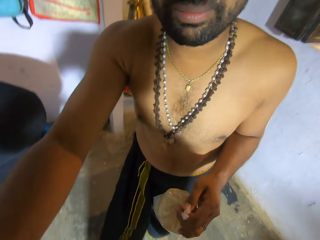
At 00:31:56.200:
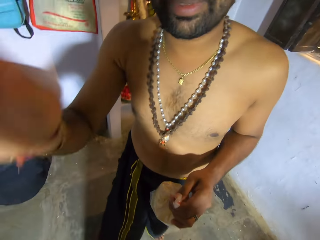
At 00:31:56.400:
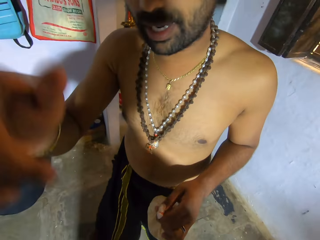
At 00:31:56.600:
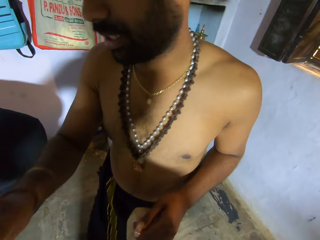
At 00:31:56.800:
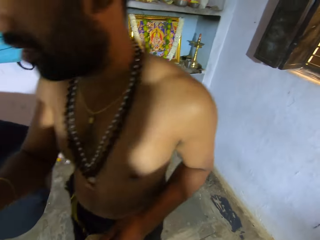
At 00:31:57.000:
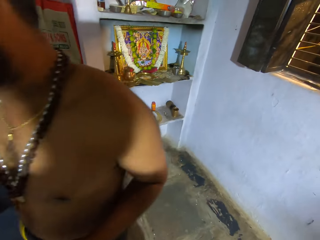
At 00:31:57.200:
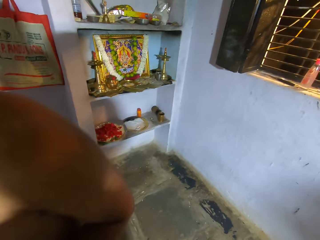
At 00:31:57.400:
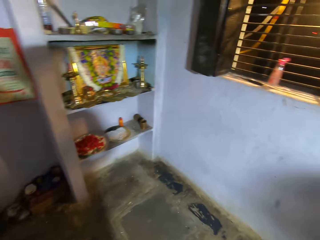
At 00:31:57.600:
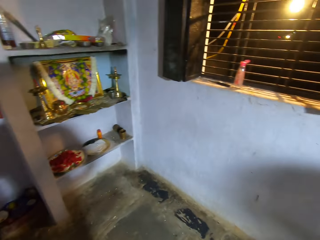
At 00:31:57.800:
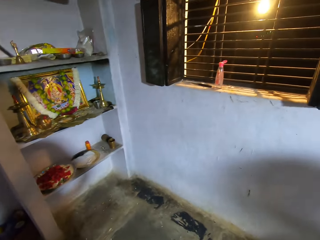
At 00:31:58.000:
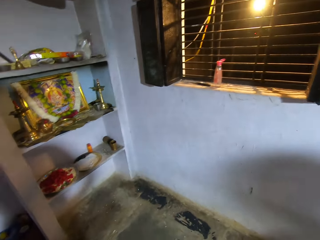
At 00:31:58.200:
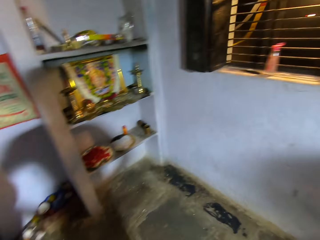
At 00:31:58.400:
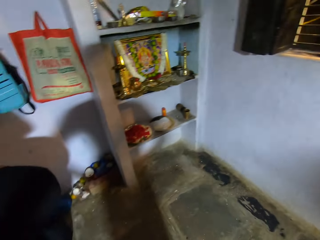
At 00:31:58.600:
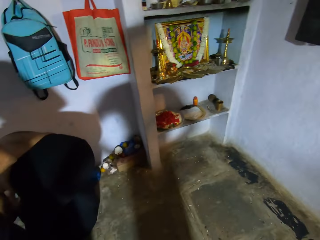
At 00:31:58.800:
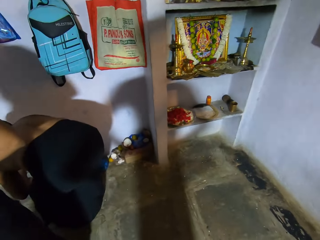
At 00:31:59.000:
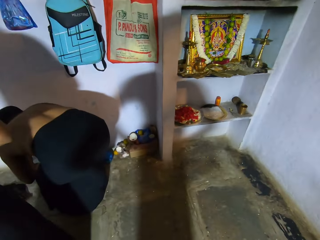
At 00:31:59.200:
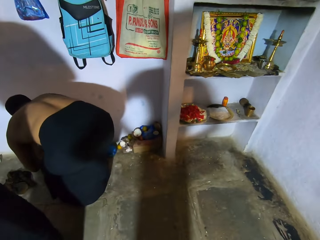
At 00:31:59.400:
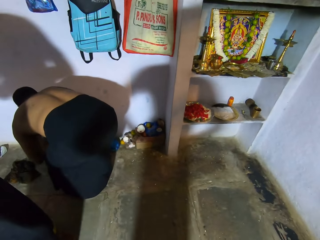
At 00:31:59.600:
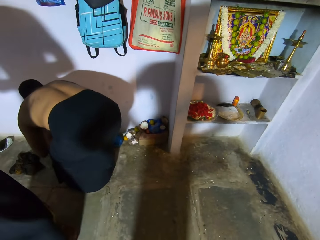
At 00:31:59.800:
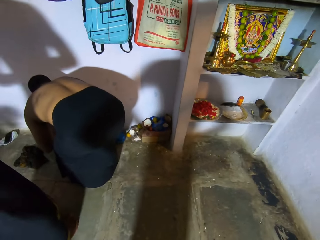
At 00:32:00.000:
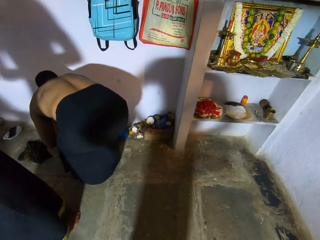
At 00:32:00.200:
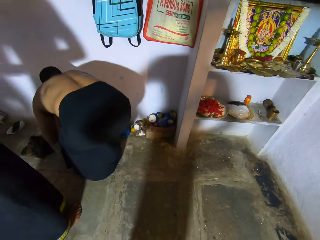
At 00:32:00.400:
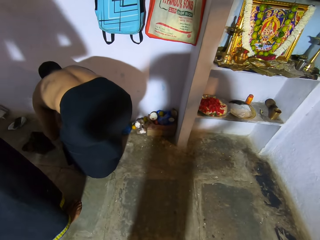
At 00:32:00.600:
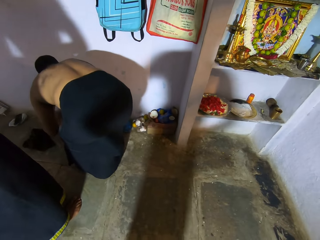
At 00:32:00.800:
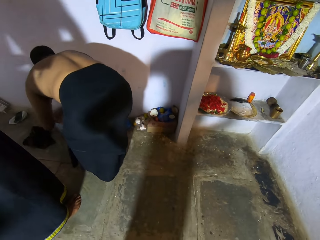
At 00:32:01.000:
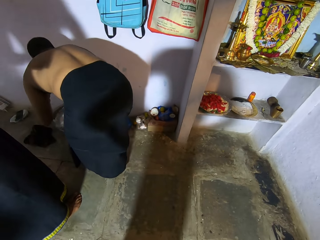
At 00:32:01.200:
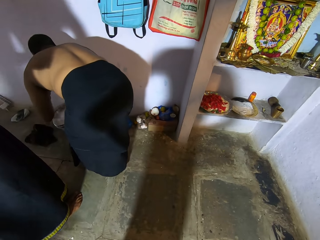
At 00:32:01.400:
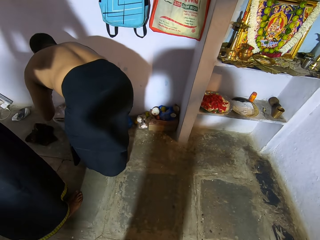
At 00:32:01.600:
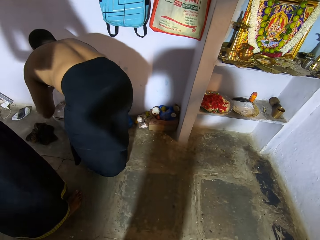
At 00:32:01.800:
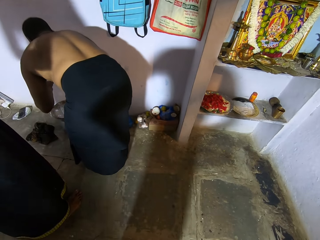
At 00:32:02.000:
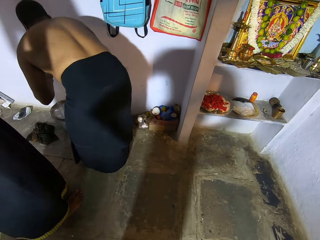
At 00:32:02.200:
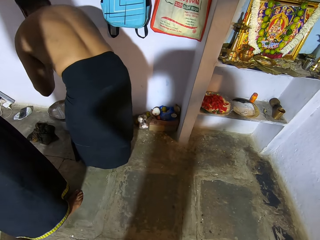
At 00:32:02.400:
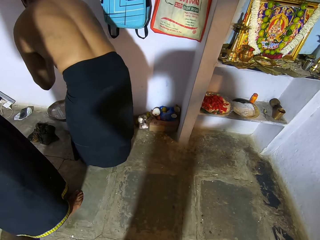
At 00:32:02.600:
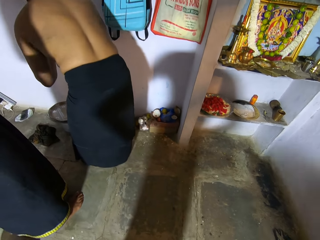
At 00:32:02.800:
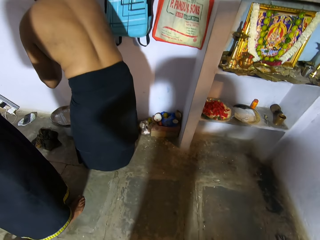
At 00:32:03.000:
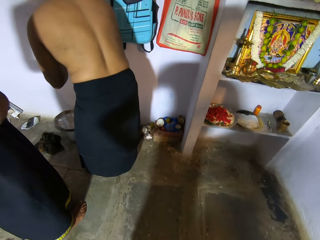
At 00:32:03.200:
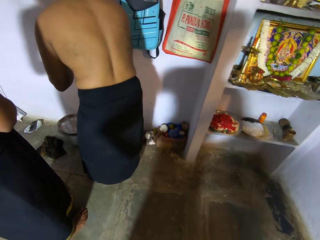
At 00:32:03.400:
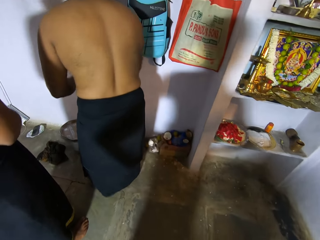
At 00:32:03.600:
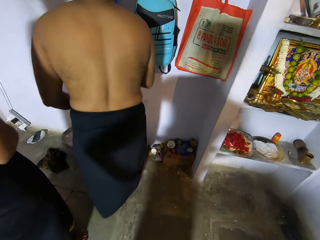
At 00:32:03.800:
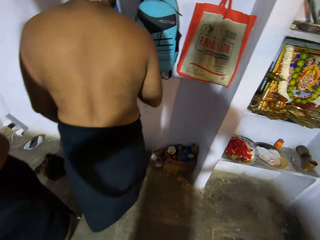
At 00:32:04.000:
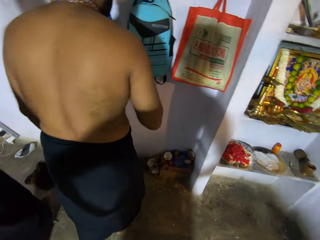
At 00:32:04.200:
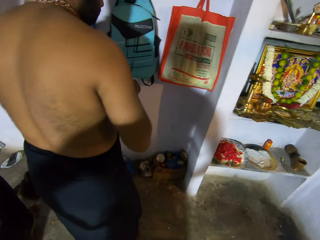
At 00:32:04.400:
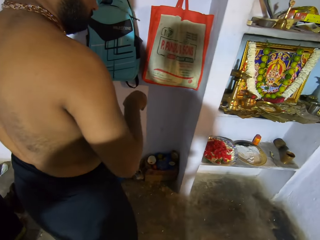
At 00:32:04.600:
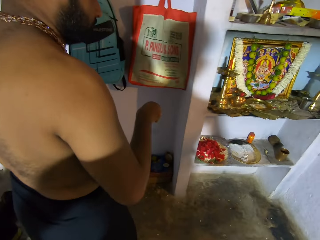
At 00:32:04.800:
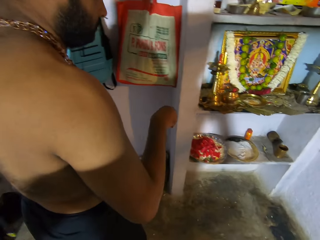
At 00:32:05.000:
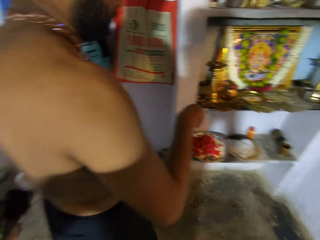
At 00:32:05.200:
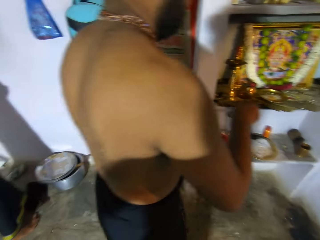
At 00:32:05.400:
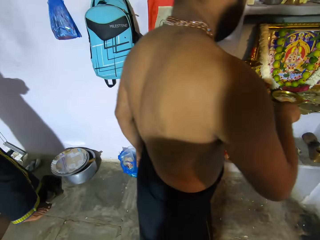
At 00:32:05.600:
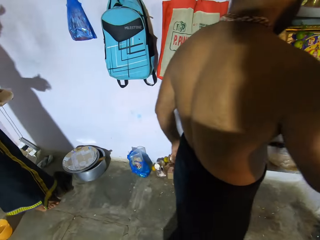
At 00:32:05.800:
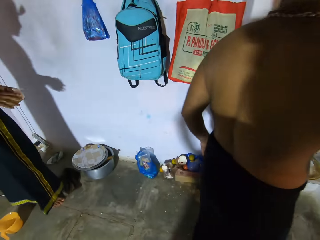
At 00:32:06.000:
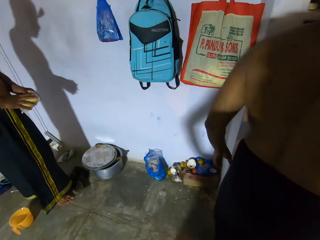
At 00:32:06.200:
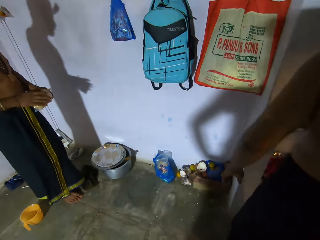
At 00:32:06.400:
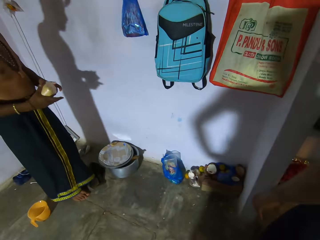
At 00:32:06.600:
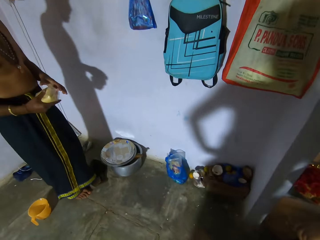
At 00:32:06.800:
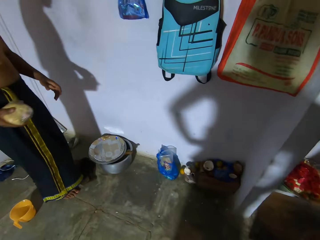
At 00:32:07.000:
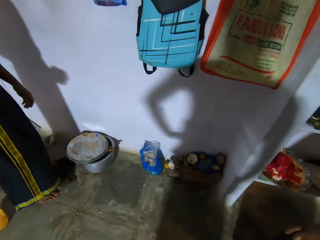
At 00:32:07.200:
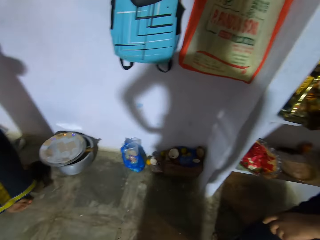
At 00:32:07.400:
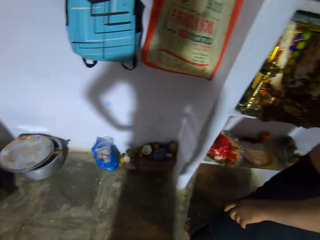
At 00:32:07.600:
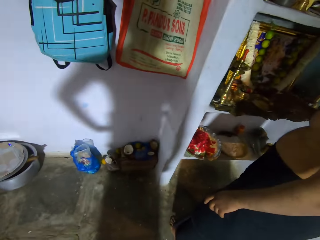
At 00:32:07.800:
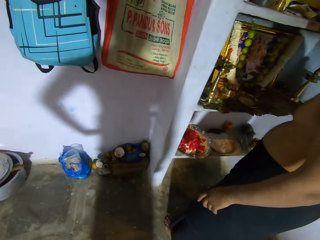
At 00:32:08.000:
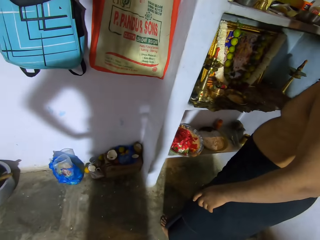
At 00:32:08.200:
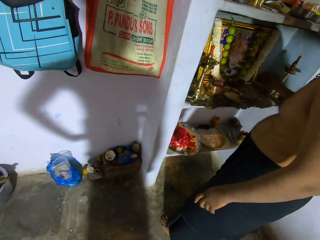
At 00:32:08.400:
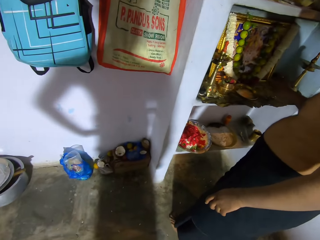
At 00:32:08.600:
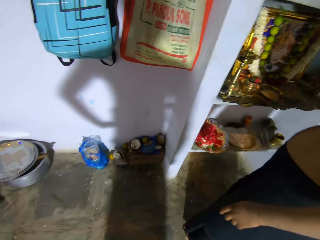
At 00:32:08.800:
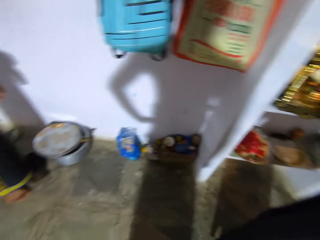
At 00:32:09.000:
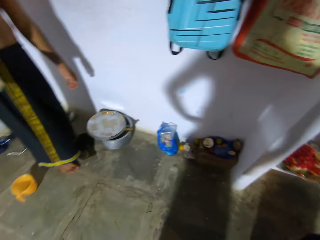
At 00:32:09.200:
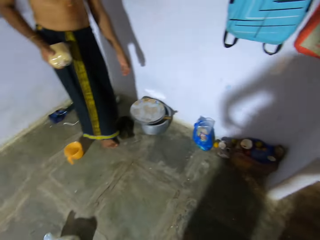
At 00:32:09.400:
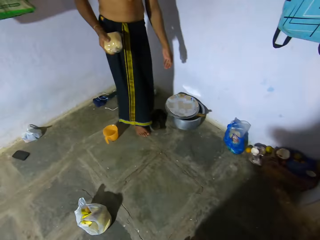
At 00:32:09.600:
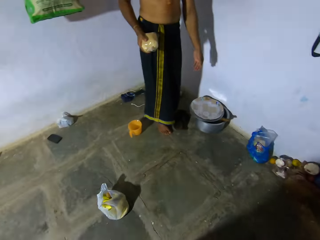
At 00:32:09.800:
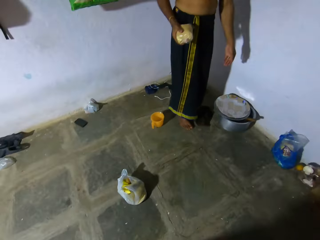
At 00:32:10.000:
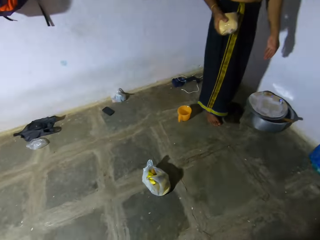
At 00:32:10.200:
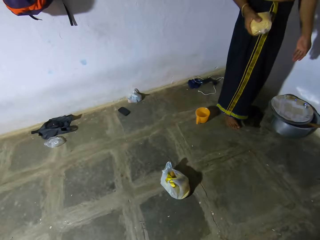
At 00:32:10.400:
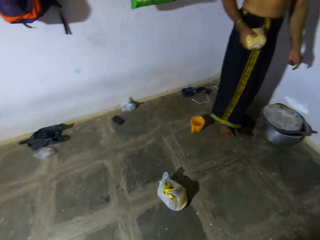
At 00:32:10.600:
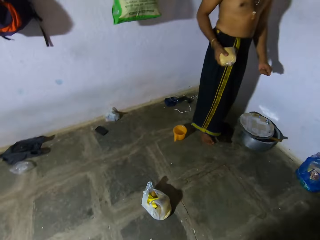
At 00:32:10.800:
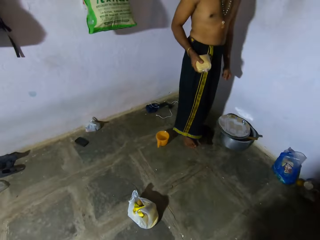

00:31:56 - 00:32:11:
A person moves the hand down. The camera wearer looks around. The person moves the plate. The person walks from the dish. Another person moves the packet of maize on the hand. The first person moves the hand to the shelf. The camera wearer stares at the room.

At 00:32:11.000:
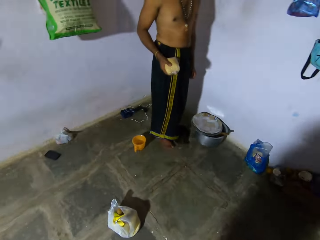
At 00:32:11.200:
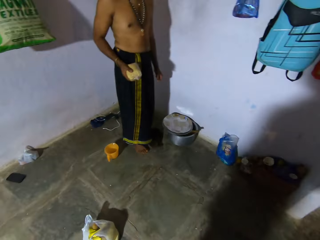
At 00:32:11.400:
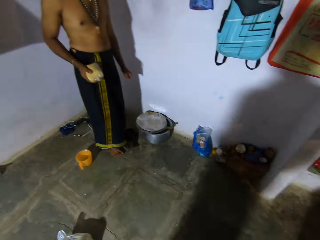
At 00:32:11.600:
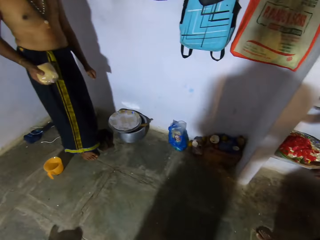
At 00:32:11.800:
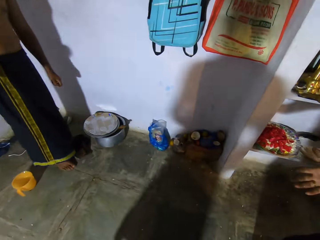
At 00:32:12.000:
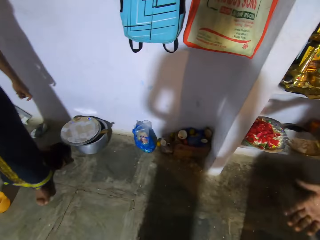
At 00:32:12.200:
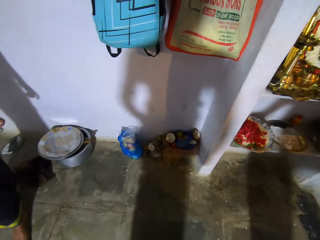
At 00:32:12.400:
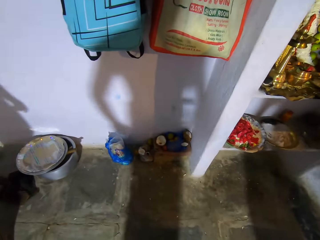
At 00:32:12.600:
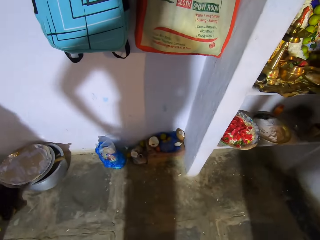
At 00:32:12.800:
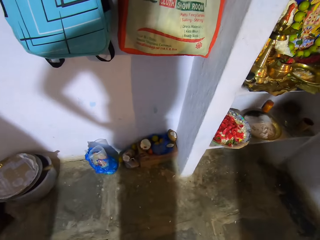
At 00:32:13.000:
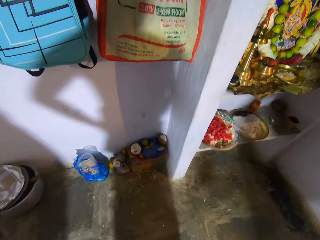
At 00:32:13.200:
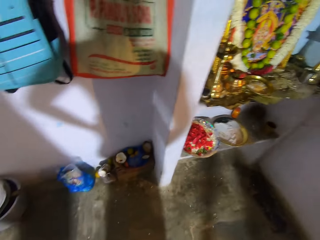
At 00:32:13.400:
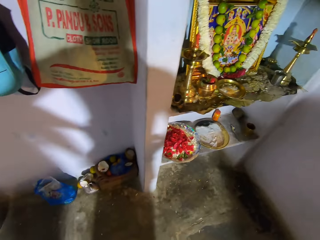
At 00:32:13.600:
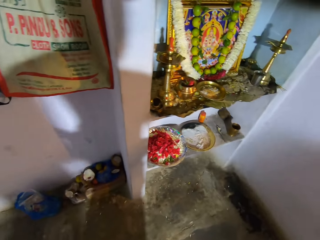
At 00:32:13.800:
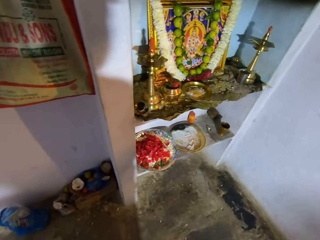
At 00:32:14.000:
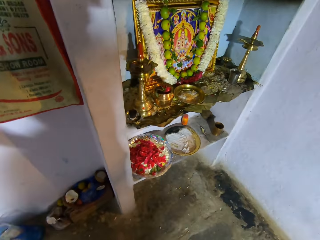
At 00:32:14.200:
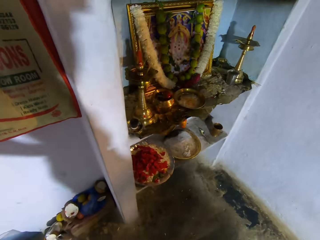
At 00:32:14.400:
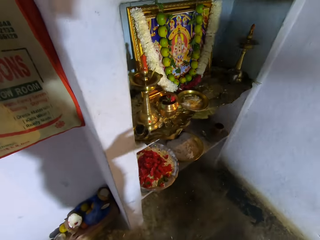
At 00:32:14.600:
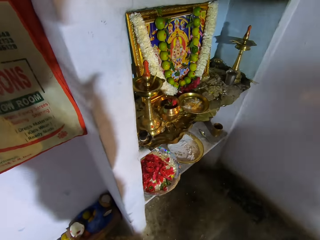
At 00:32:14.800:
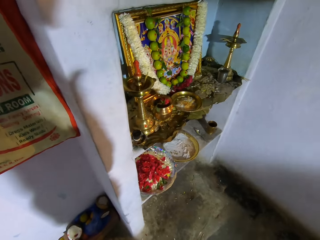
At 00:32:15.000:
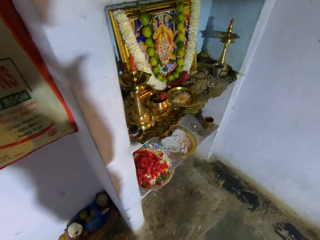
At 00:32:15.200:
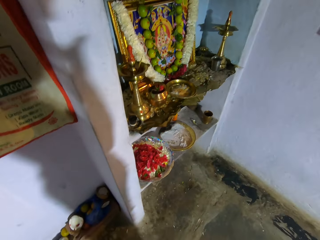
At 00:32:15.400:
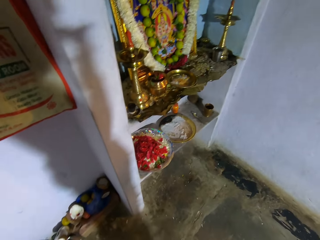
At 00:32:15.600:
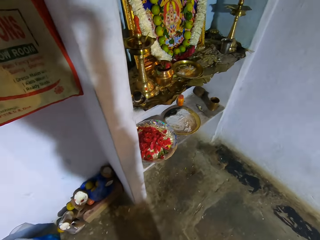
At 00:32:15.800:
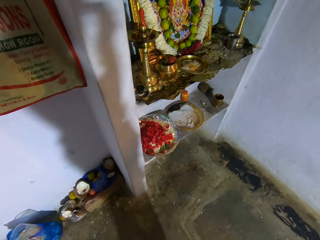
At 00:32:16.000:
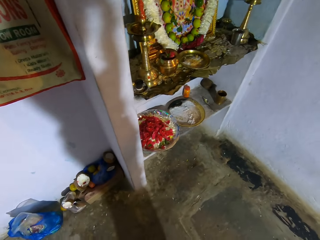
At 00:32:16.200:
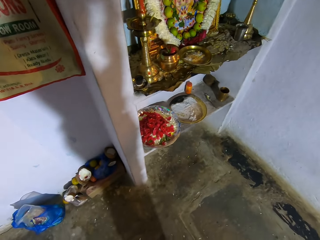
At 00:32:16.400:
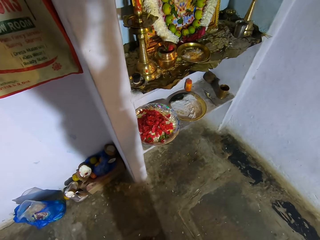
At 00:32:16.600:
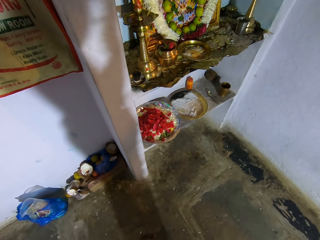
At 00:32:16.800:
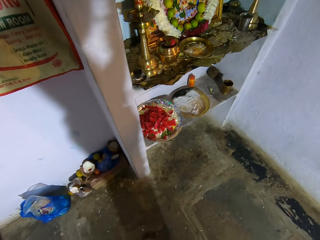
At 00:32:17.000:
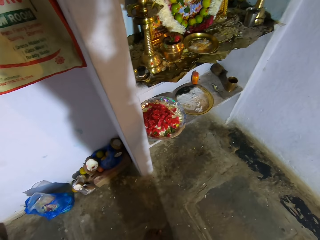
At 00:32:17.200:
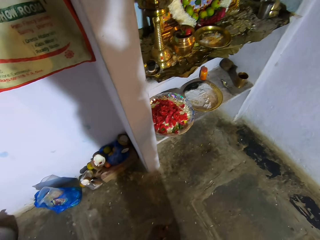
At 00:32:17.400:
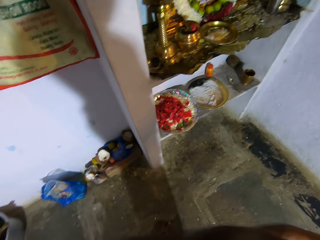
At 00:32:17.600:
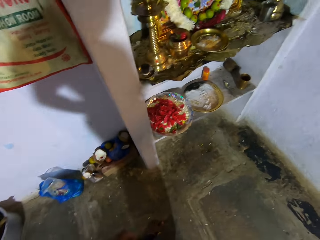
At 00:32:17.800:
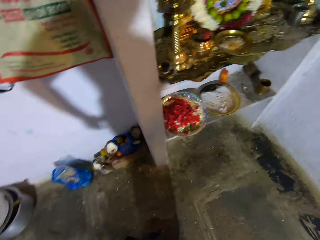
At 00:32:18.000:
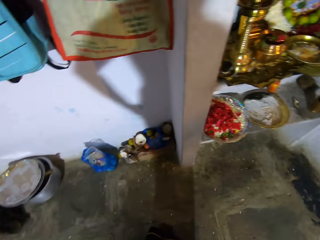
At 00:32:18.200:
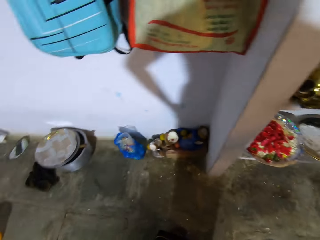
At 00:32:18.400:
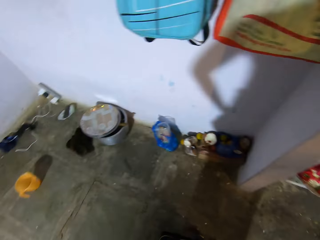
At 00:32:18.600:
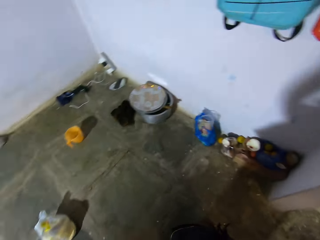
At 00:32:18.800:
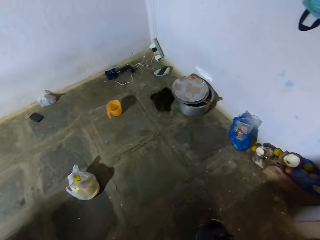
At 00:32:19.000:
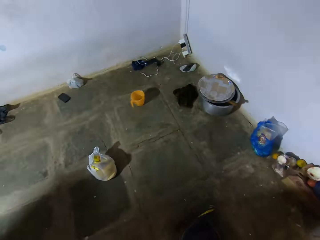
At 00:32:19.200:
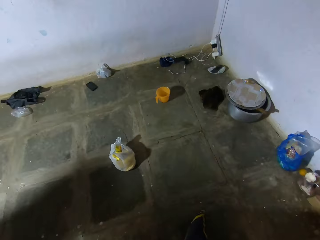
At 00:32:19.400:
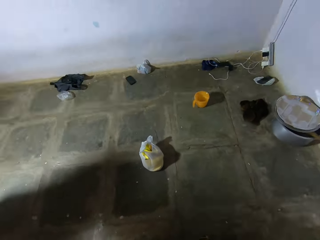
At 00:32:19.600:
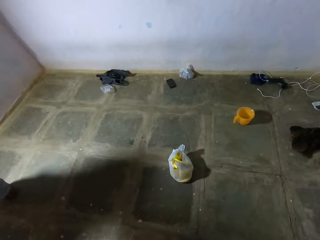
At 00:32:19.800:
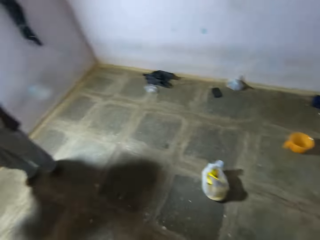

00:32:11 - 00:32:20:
The camera wearer moves the hand down.
